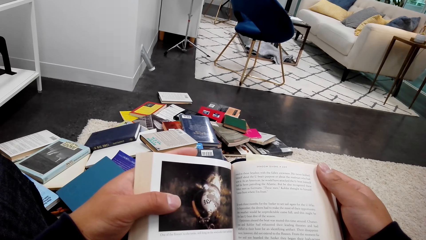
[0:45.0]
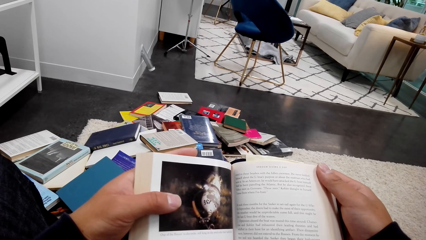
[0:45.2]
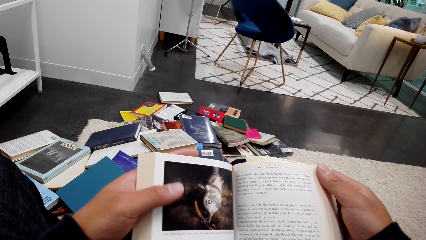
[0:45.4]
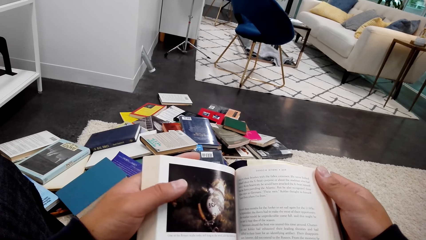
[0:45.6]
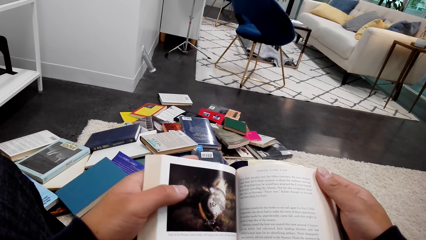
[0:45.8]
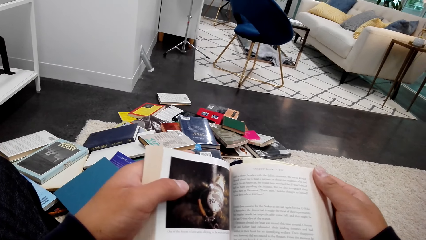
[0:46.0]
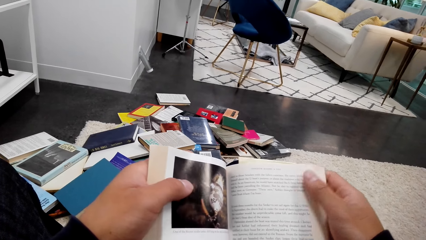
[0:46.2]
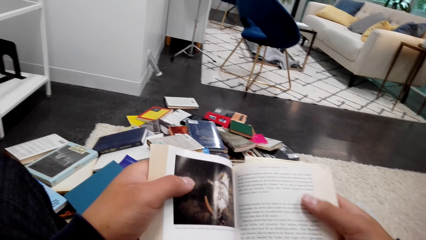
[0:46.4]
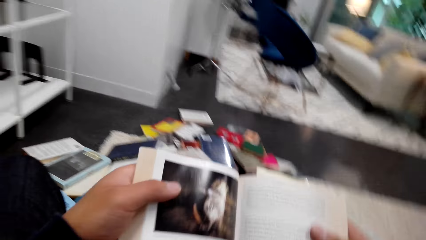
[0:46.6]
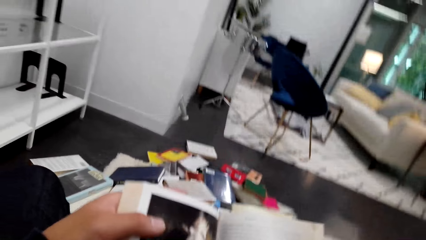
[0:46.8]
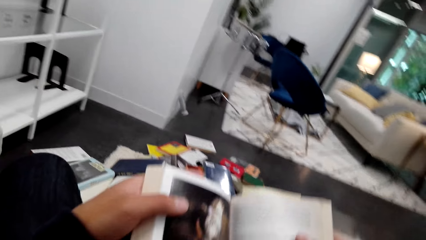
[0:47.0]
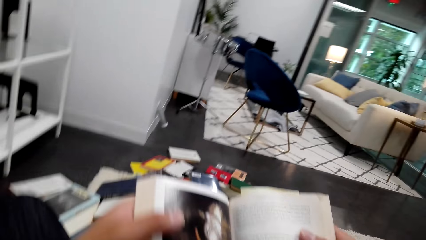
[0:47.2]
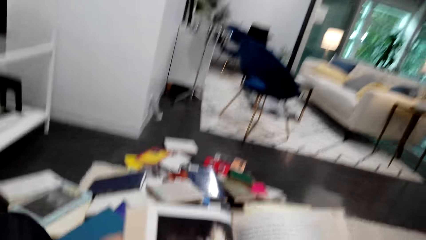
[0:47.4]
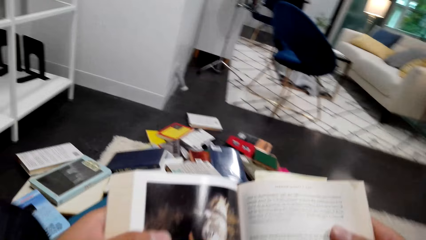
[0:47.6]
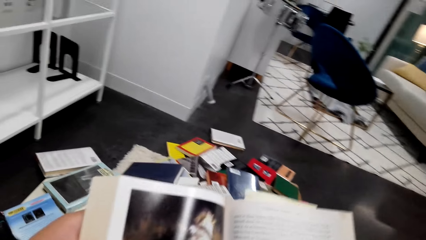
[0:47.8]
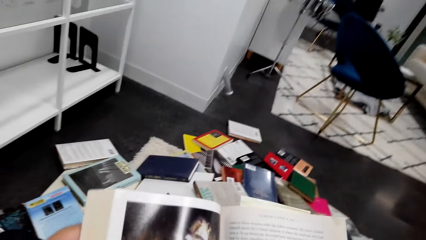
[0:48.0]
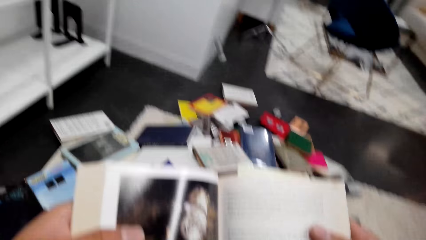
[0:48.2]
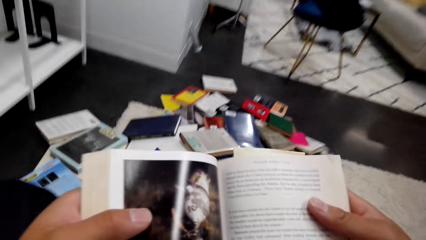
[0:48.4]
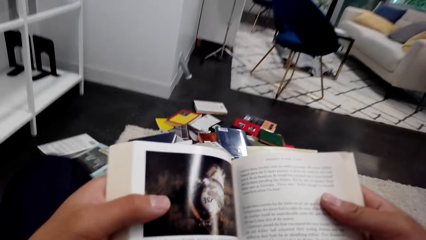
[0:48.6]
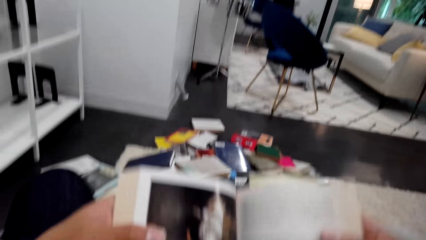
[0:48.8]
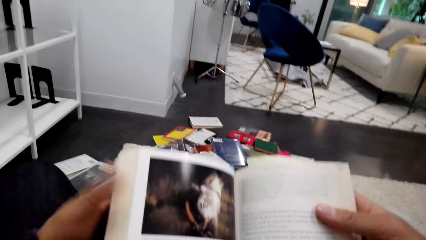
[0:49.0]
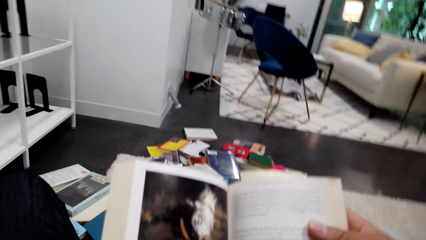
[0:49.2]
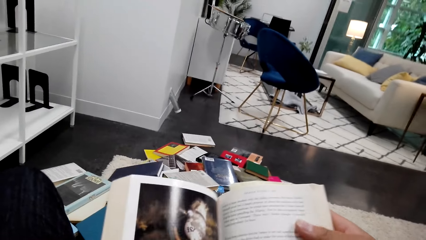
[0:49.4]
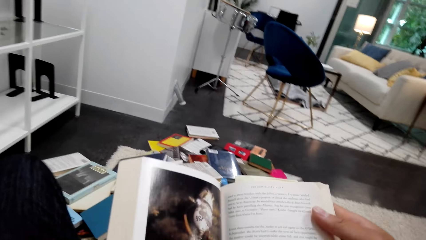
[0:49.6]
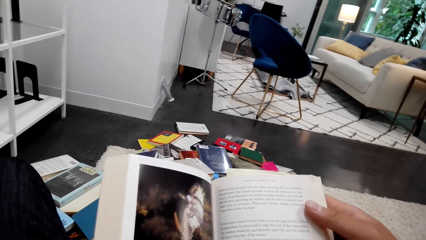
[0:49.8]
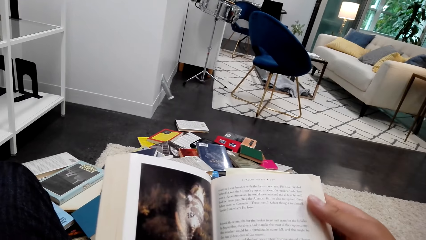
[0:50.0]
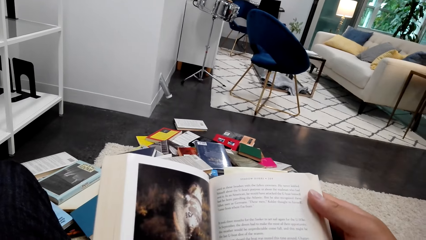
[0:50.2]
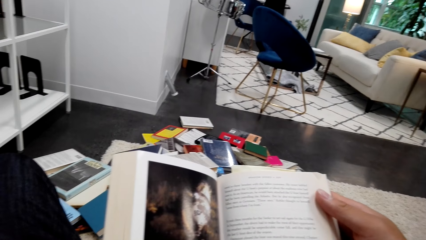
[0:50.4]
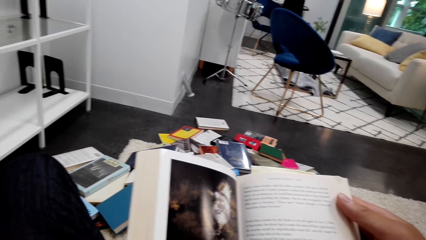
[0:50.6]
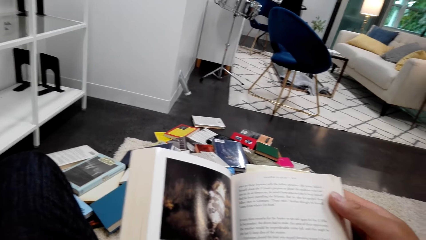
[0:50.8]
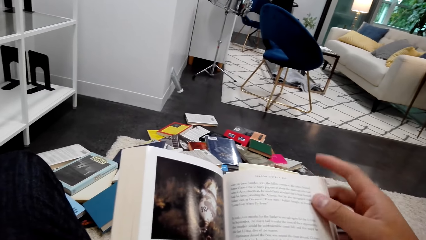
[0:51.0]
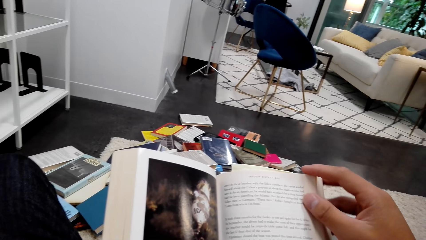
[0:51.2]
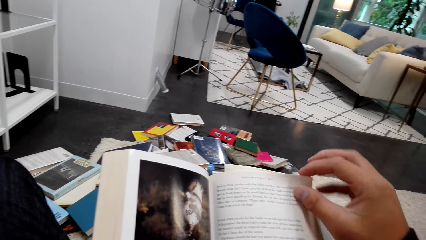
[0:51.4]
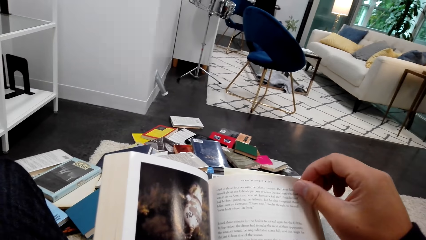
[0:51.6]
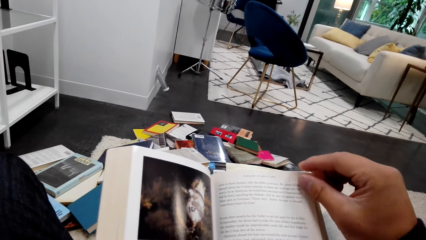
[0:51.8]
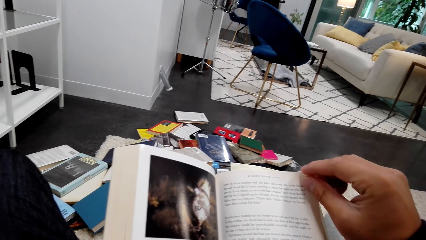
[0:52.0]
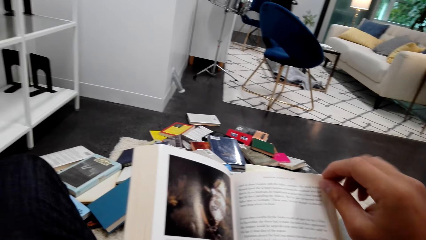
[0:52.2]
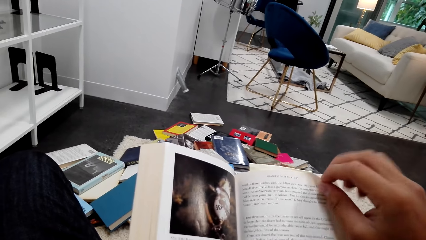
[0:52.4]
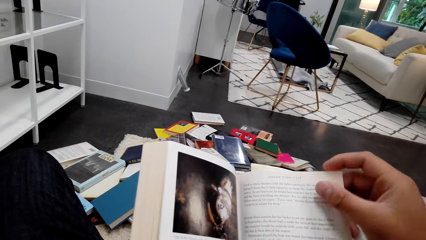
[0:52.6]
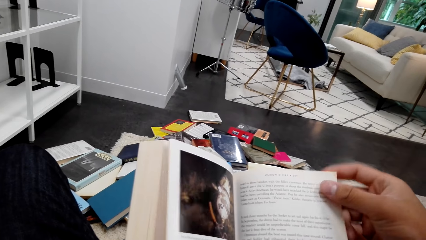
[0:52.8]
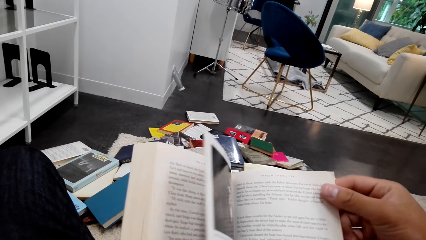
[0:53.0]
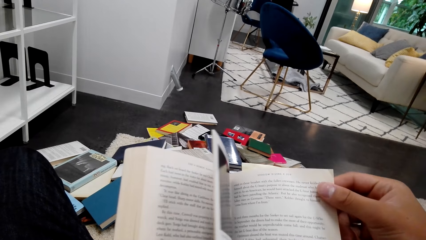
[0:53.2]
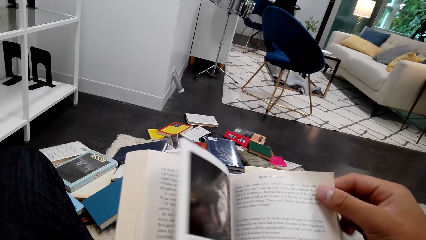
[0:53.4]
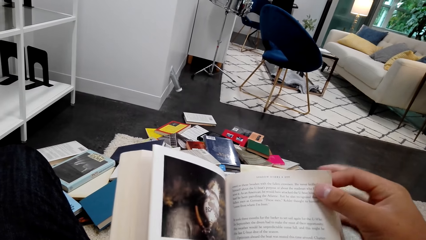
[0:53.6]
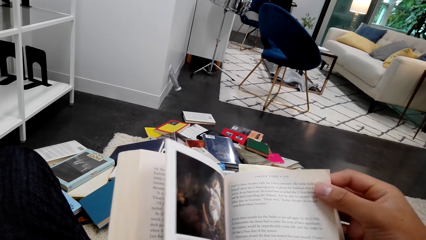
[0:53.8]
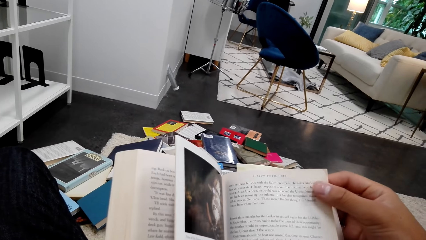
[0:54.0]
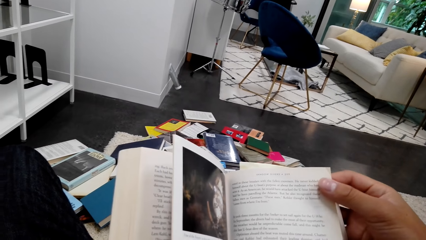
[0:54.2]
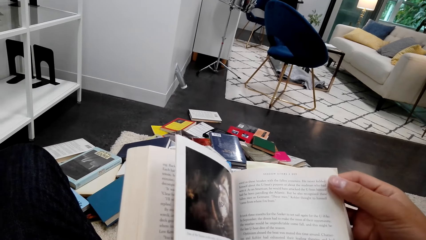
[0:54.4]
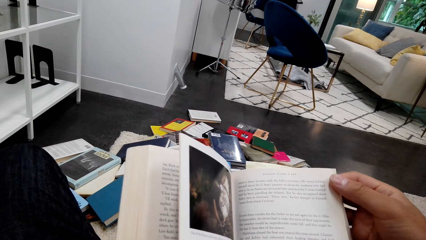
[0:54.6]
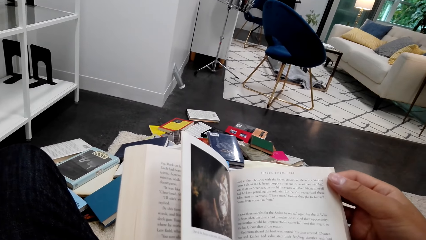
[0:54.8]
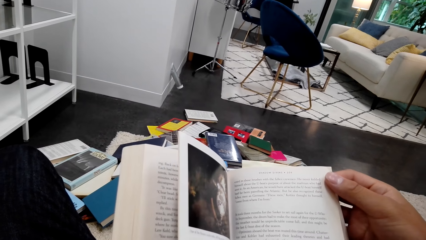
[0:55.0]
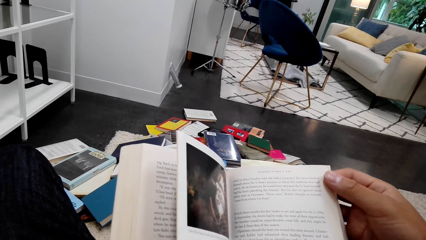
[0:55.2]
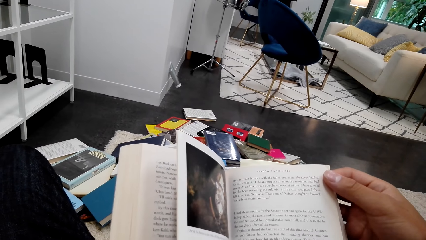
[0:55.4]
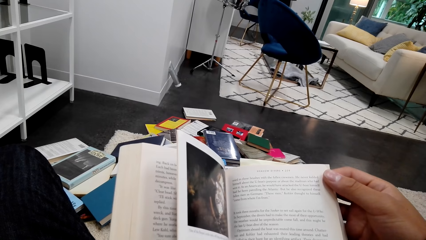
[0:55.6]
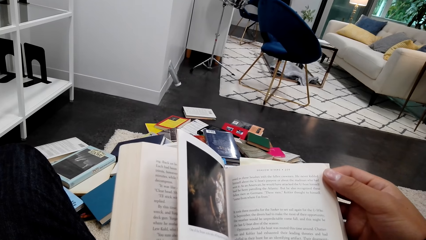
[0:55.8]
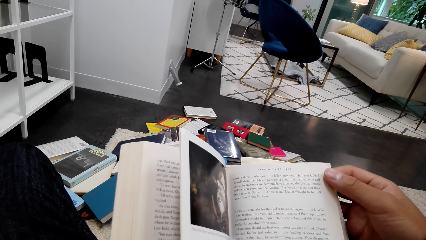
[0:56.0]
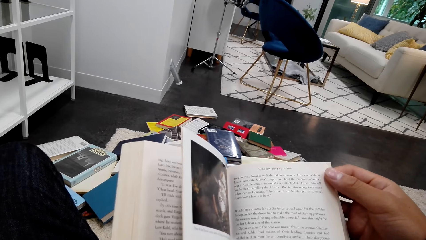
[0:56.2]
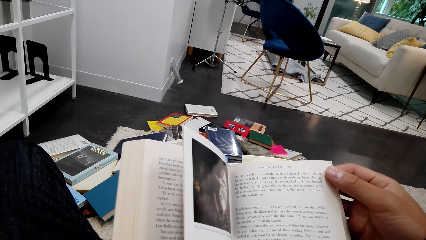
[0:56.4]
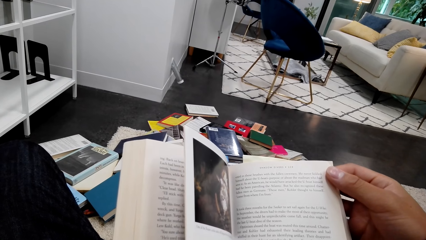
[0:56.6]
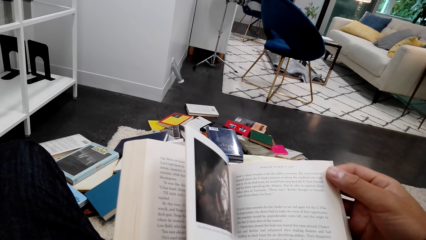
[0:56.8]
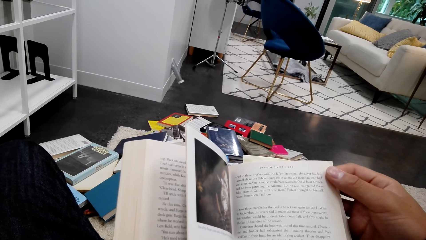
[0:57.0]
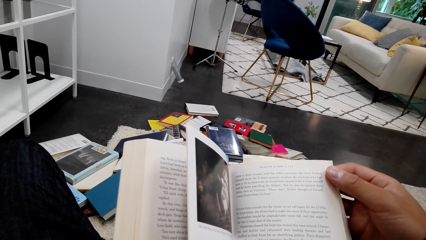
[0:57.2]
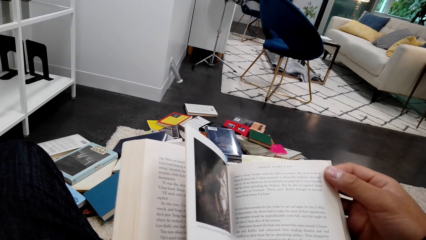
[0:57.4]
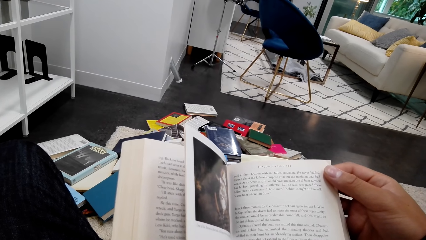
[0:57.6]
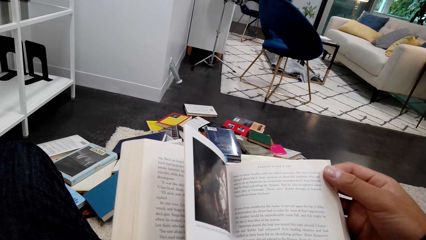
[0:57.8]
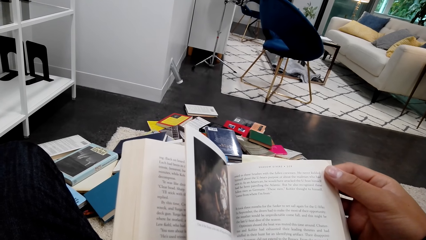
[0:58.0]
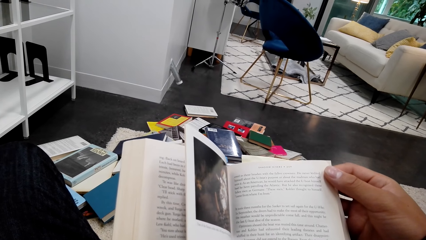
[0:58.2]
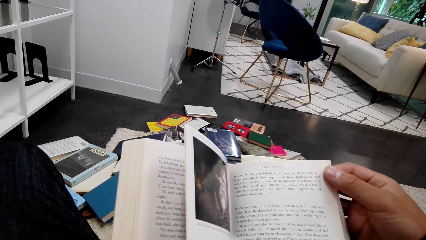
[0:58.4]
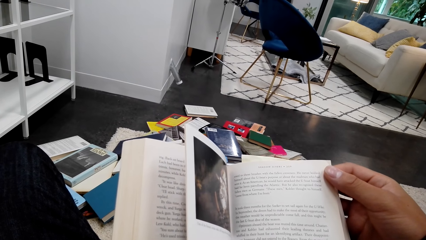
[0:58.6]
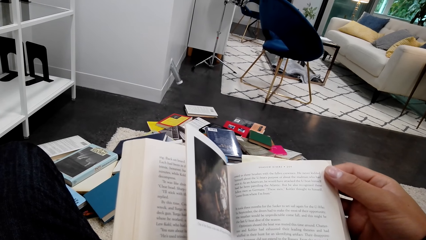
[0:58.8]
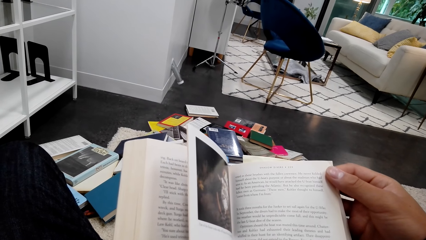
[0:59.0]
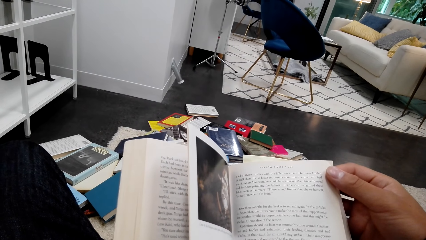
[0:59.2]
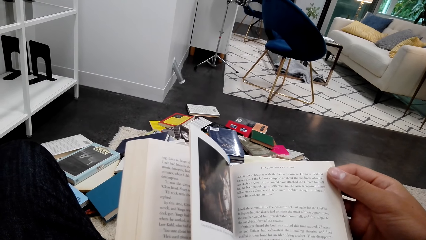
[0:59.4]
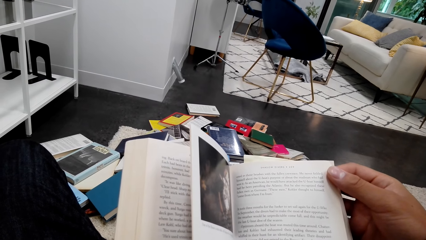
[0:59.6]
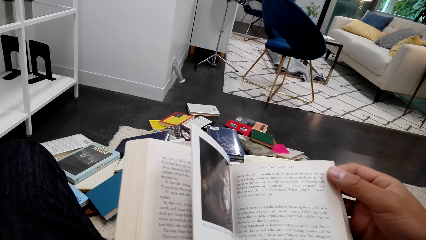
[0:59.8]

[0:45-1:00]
The camera wearer moves on the floor. They read a book.
